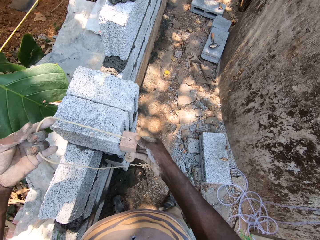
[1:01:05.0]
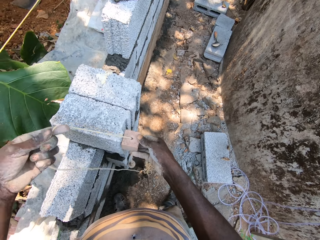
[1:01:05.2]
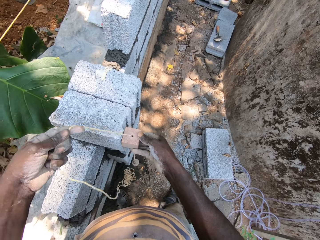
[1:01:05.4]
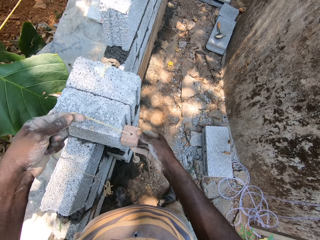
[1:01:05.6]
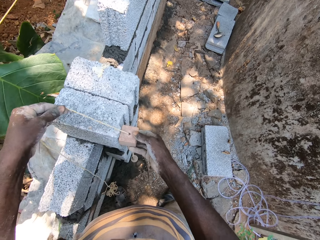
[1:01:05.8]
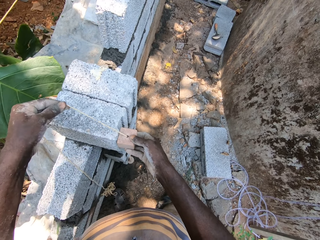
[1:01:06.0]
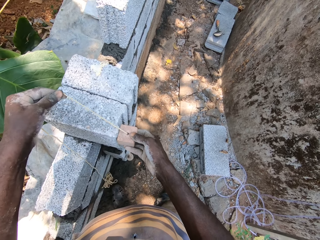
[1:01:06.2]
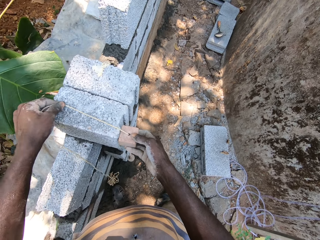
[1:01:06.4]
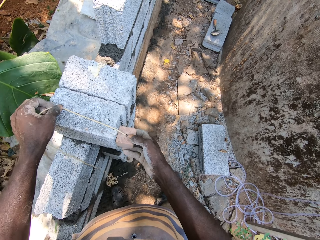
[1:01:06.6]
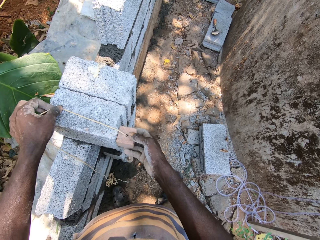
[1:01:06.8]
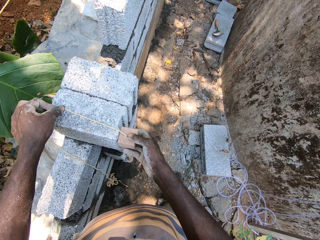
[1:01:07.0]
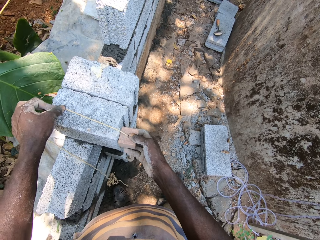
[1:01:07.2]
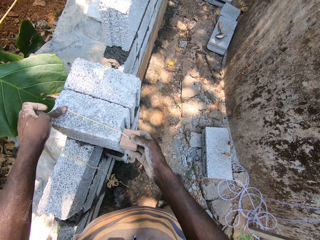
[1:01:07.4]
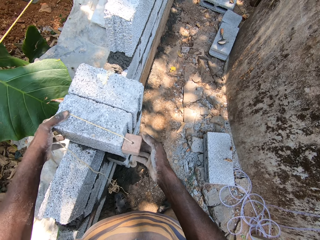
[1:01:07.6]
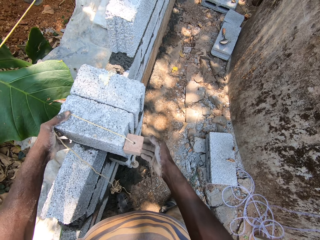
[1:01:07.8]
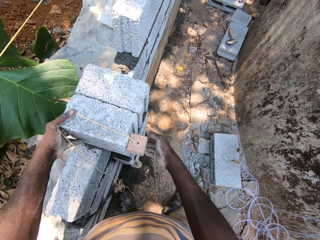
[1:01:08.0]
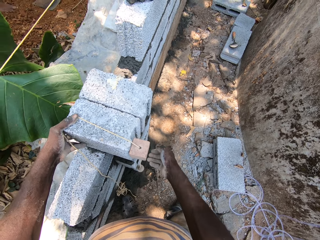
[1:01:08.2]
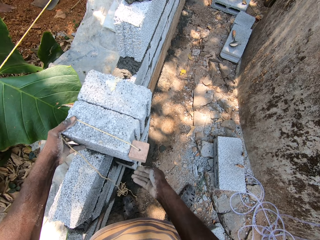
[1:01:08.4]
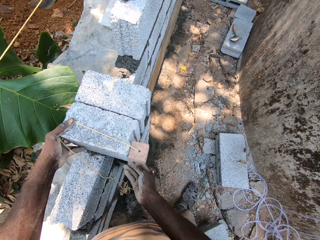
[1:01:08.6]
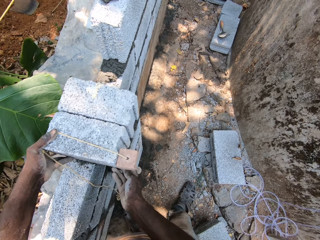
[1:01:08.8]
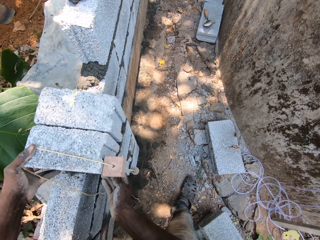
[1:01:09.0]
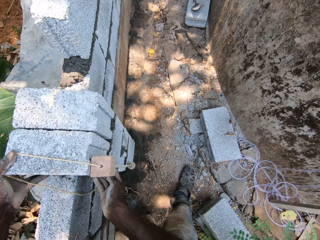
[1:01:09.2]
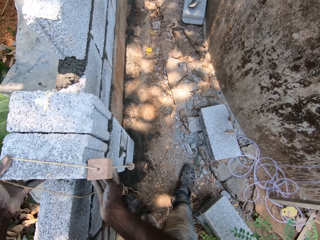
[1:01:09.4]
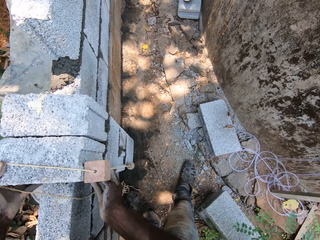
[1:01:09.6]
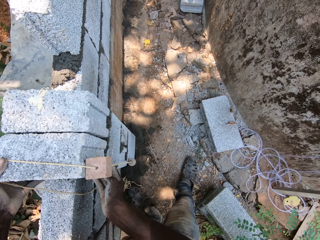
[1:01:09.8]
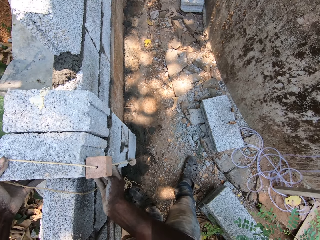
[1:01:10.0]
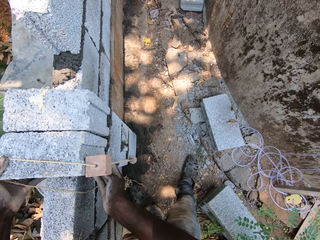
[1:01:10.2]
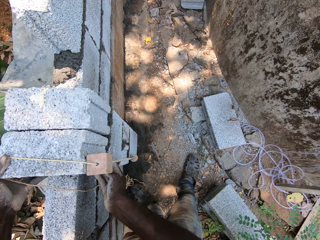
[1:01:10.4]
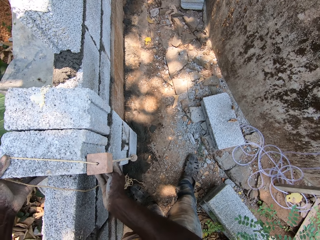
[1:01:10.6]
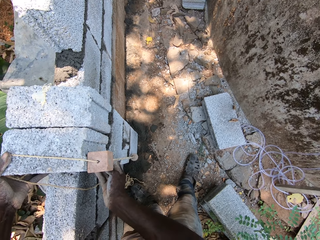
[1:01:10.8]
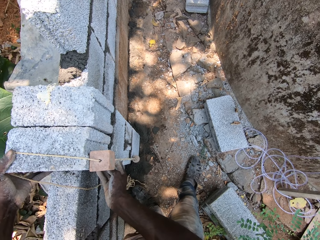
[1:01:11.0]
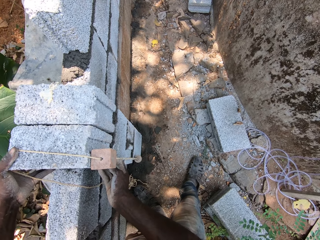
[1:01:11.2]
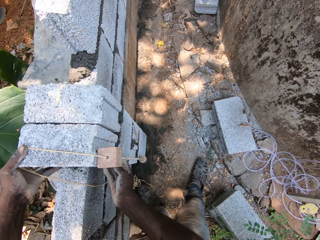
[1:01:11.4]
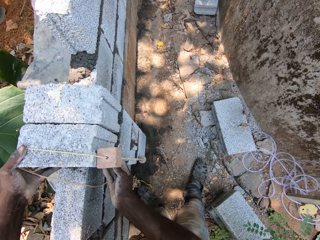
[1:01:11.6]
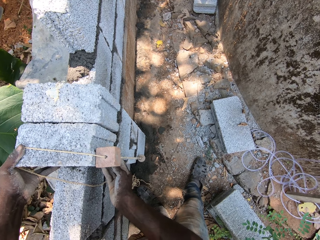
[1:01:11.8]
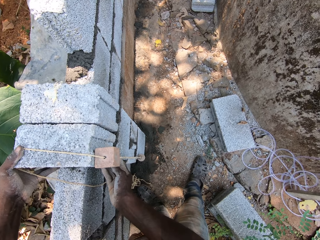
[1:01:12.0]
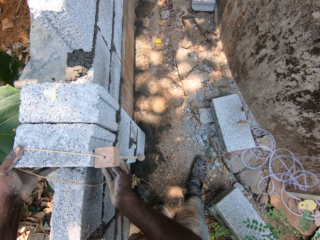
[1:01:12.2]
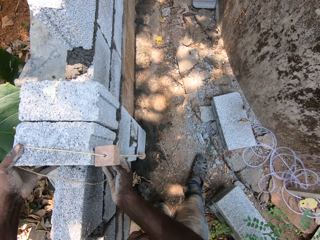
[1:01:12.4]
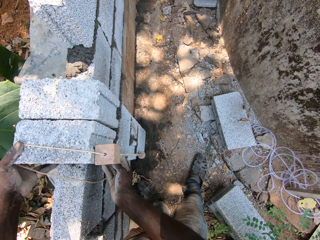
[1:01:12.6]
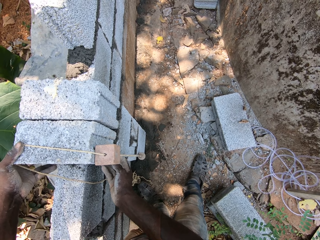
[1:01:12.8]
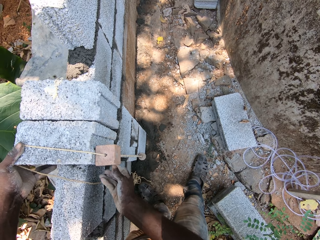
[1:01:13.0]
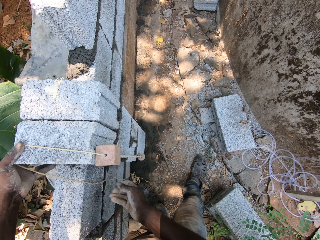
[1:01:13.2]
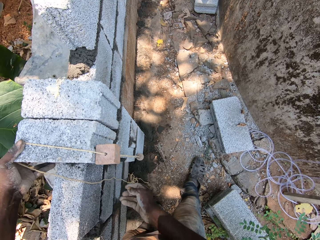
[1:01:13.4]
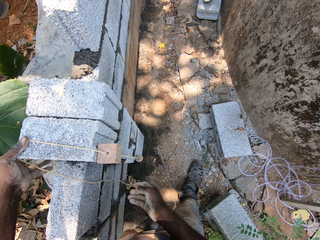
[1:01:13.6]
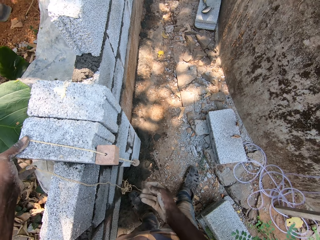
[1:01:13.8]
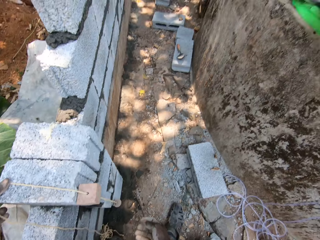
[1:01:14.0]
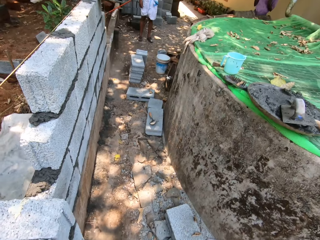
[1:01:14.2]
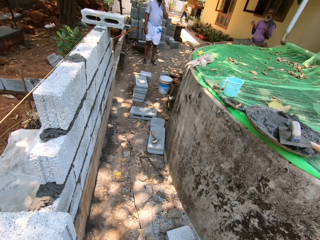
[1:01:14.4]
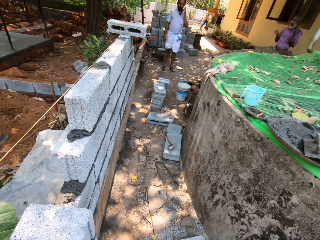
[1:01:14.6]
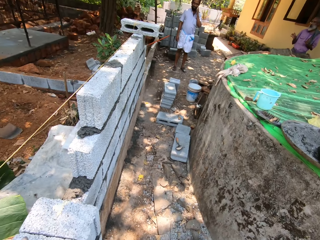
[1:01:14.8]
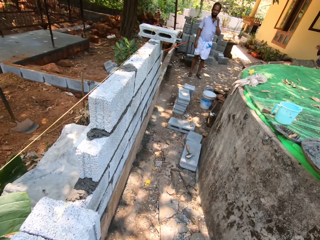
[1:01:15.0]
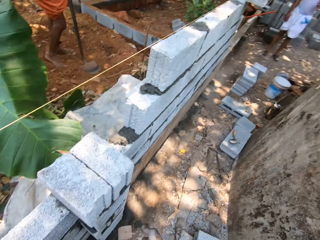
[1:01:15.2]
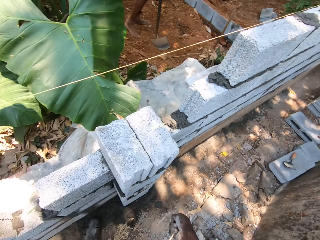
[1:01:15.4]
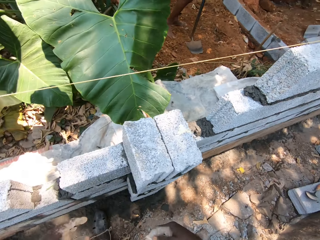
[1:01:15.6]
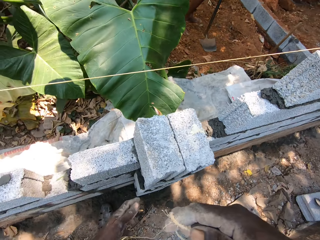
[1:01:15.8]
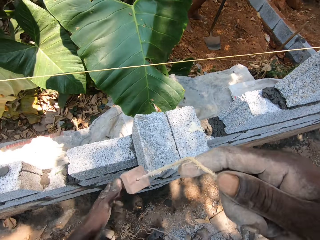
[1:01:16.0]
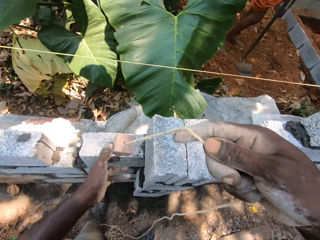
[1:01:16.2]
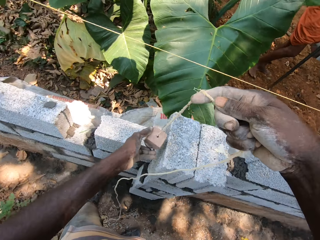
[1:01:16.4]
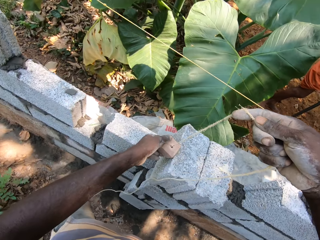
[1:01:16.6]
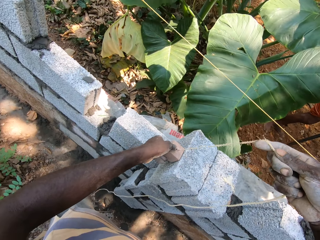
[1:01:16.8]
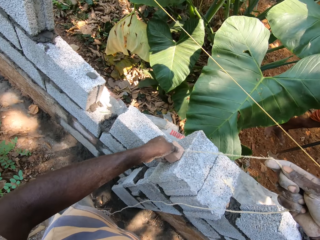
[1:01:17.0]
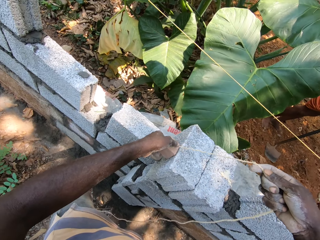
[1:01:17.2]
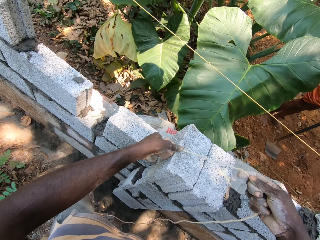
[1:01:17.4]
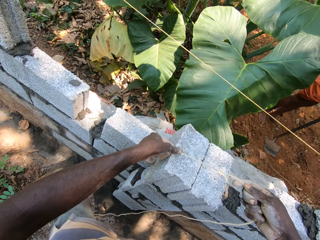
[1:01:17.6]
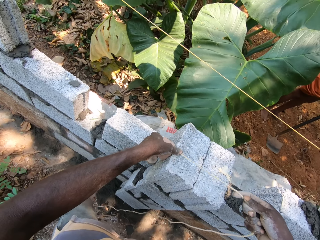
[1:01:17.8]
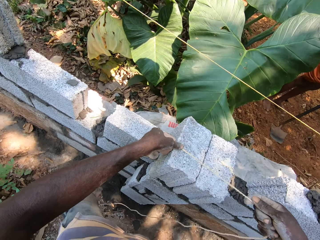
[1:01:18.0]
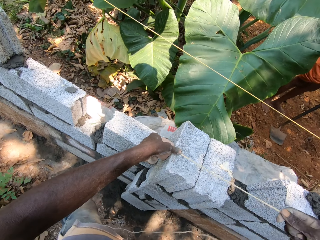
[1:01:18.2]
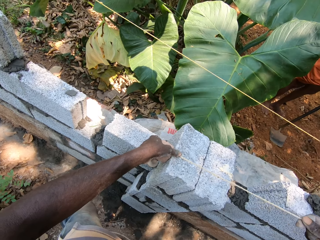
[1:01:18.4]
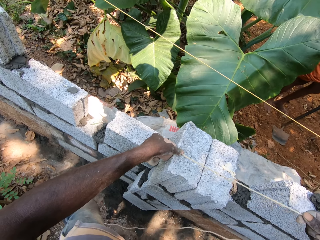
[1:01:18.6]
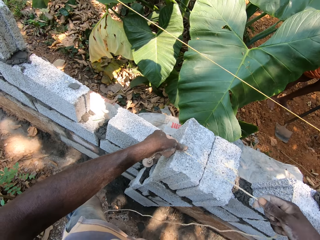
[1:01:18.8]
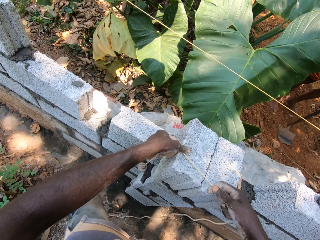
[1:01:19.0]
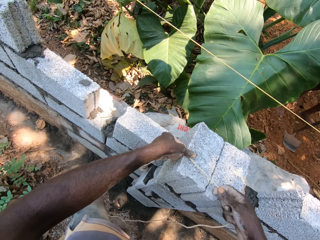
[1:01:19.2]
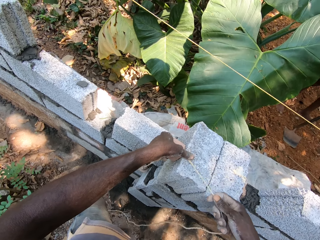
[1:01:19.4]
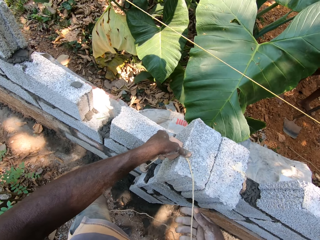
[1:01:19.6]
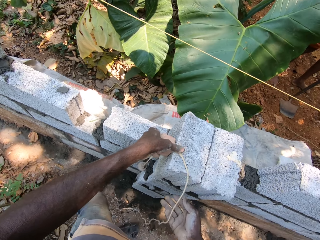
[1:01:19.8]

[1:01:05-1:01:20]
The camera wearer lifts his right hand from the wall. He transfers the rope from his left hand to his right hand. He positions the brick on the wall with the rope with both hands.

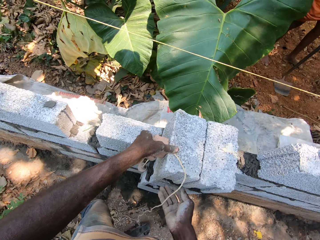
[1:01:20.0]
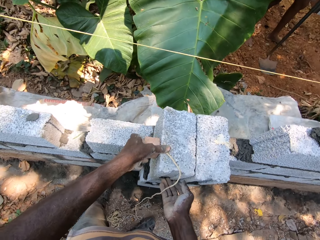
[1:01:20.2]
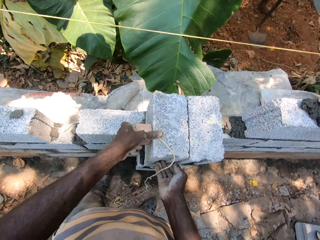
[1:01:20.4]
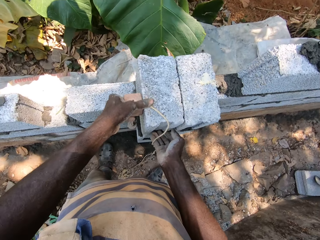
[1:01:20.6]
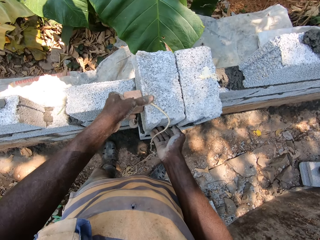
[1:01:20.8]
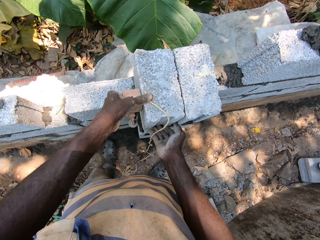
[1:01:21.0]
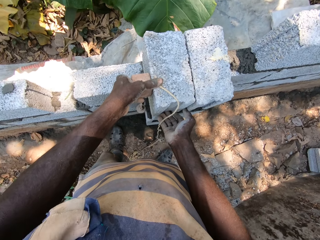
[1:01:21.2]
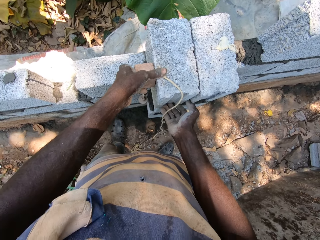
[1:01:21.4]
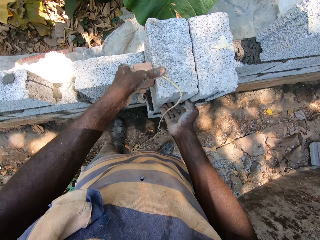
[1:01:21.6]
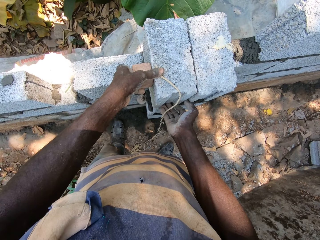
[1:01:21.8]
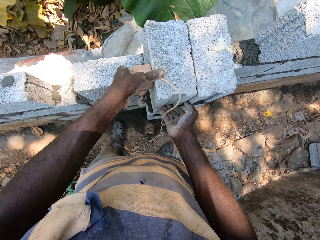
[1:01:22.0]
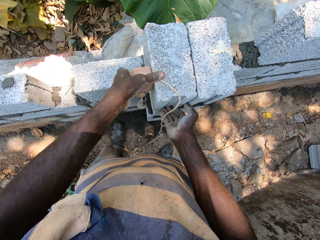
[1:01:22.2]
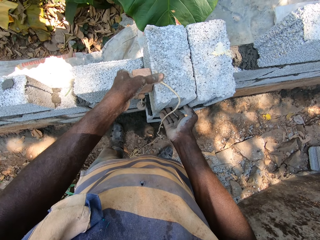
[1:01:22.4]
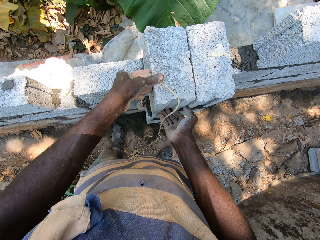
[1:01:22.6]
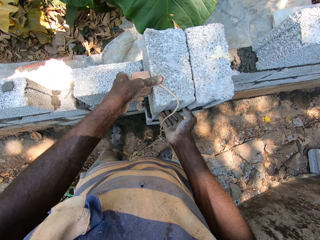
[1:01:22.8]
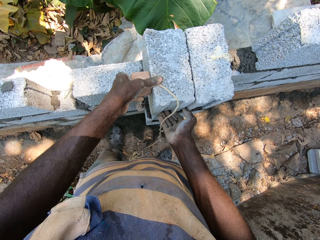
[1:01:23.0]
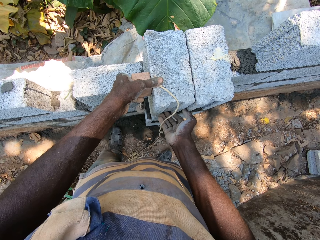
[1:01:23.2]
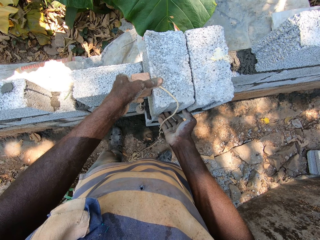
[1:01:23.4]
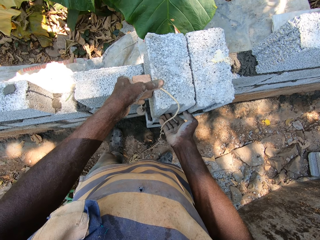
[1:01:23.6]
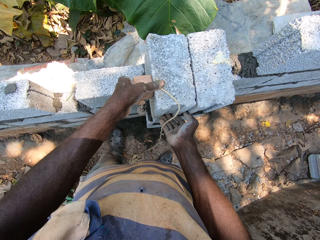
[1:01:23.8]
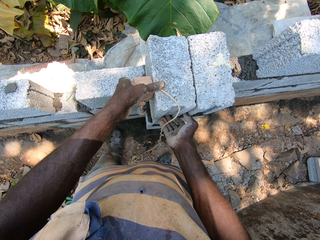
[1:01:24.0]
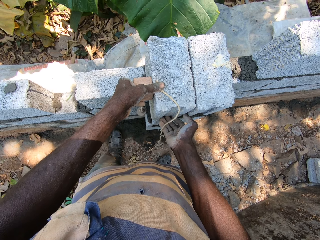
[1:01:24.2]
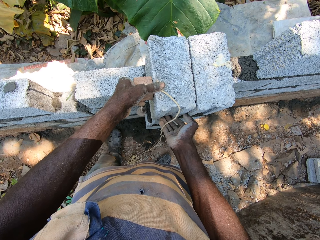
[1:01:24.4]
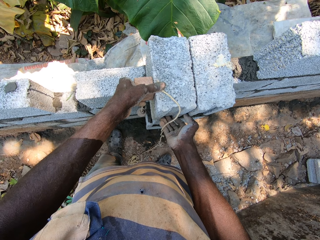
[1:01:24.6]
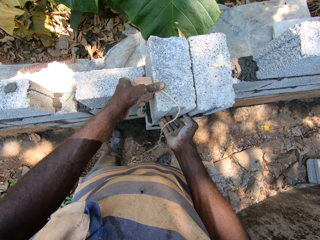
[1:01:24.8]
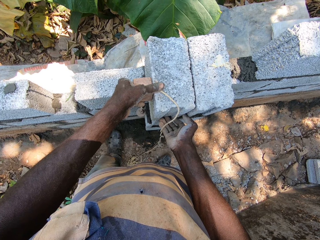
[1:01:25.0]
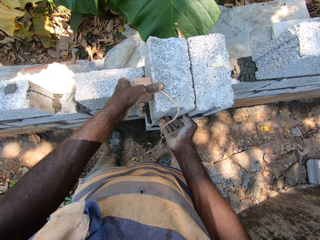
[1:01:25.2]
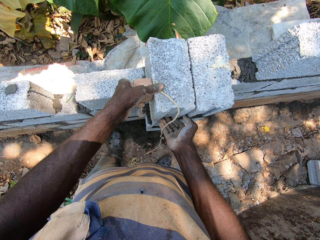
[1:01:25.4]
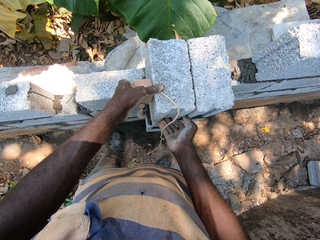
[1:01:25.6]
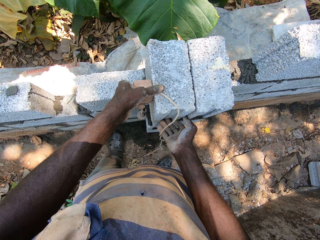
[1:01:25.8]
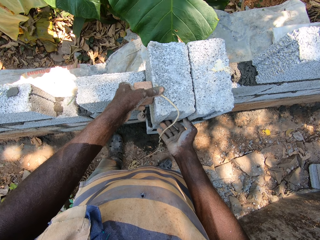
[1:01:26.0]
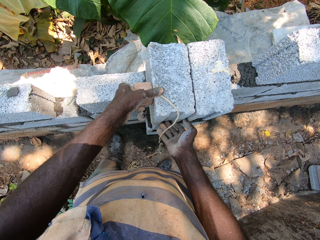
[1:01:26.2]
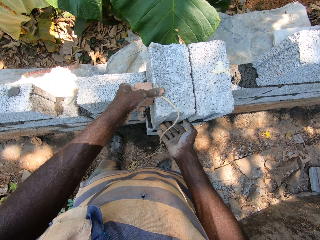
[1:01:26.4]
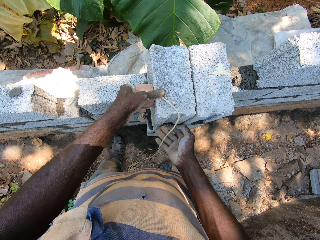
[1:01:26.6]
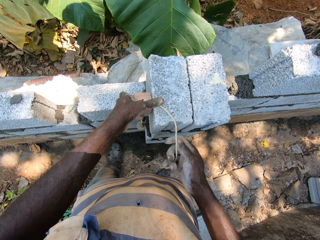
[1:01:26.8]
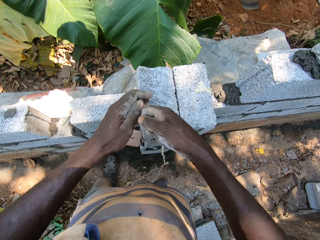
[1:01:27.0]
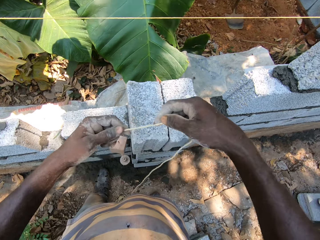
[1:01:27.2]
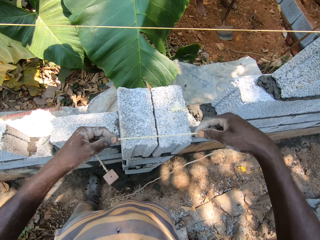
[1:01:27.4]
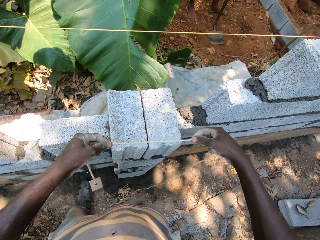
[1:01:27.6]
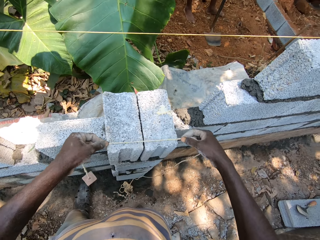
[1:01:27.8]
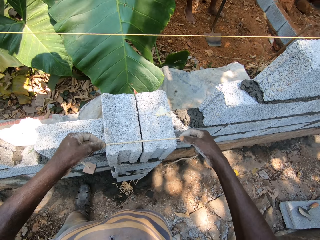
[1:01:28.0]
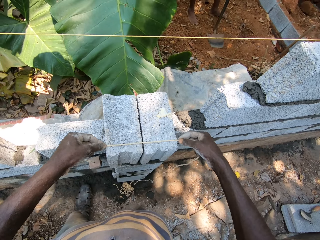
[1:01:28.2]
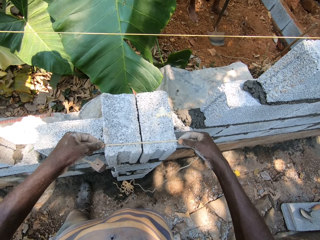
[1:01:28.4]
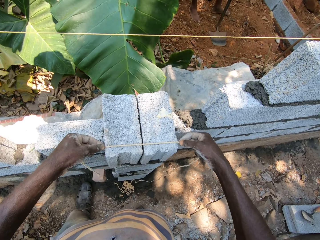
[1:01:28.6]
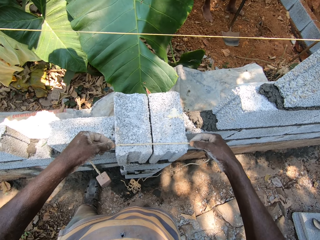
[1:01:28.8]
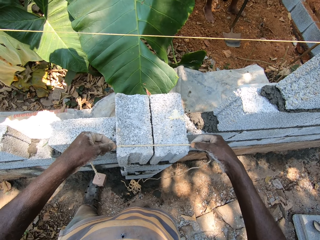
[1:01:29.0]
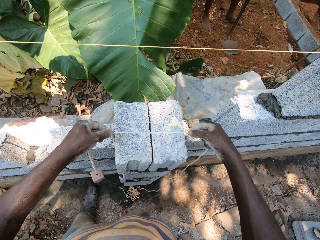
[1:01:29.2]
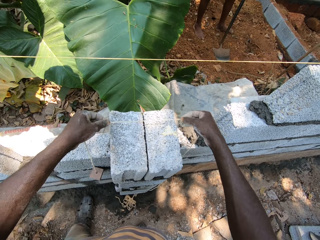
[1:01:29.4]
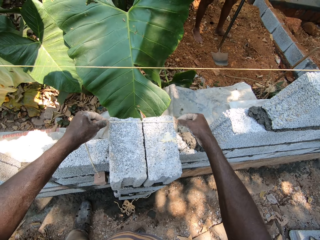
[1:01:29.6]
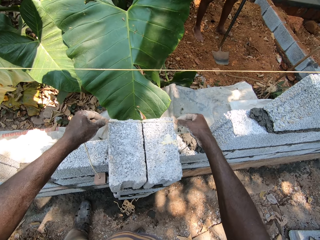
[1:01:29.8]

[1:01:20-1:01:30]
The camera wearer lifts the rope from the brick with both hands. He positions the brick on the wall with the rope with both hands.
